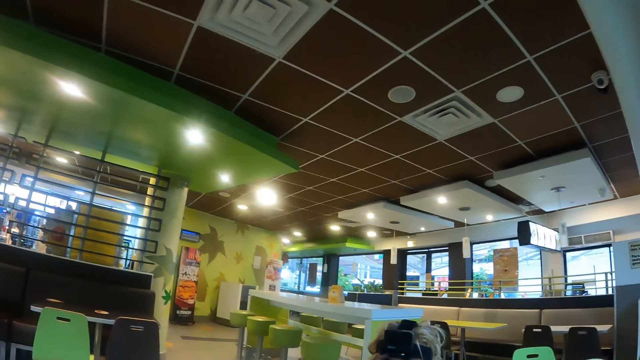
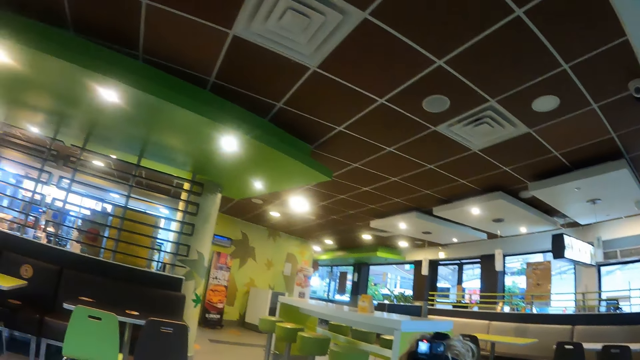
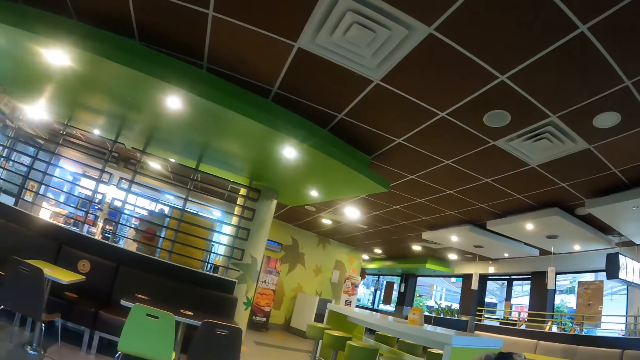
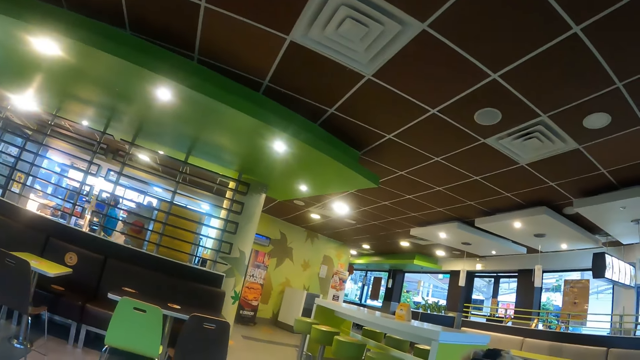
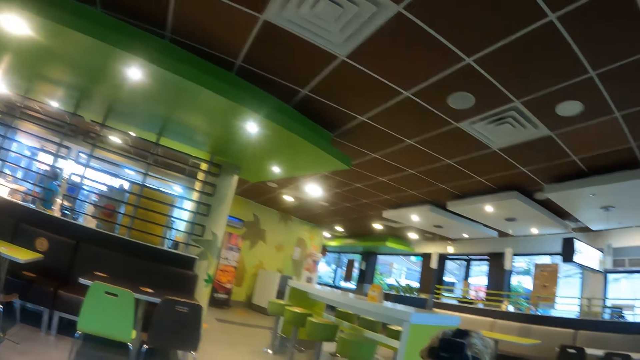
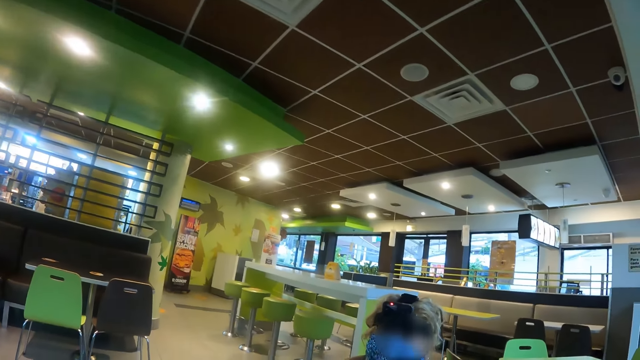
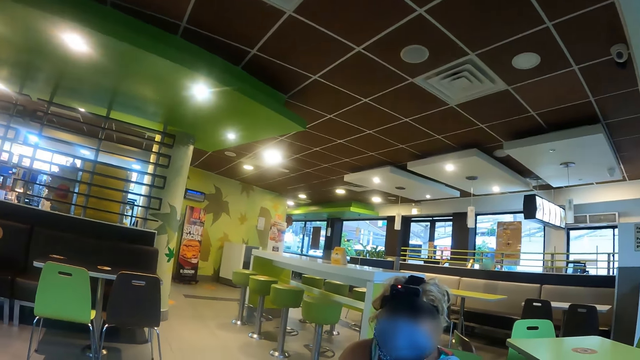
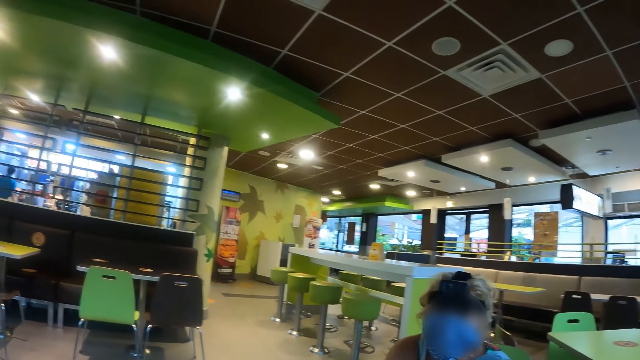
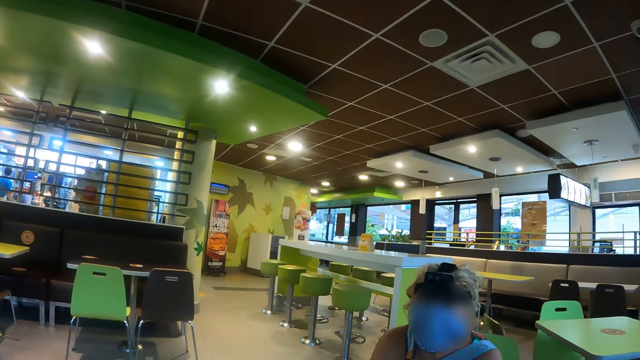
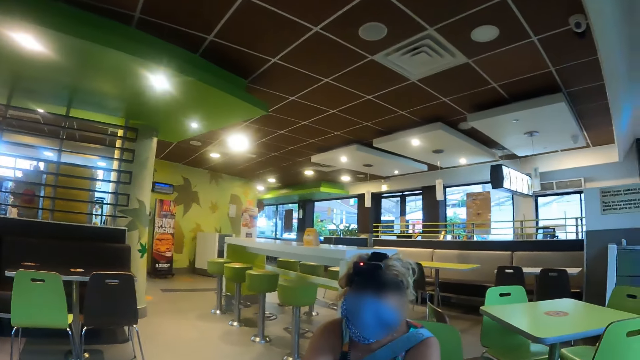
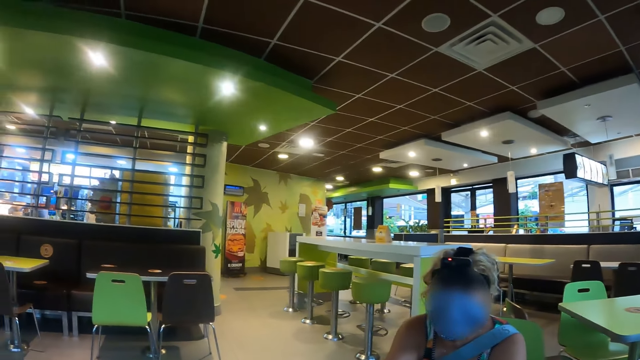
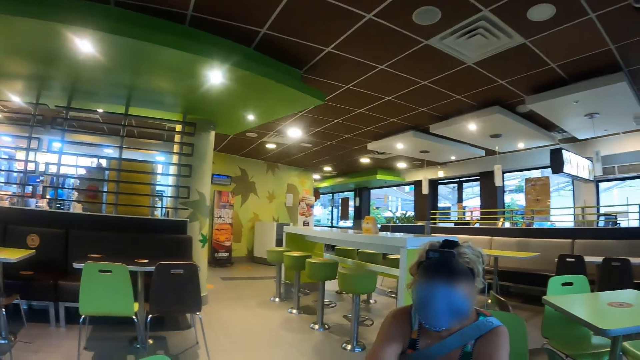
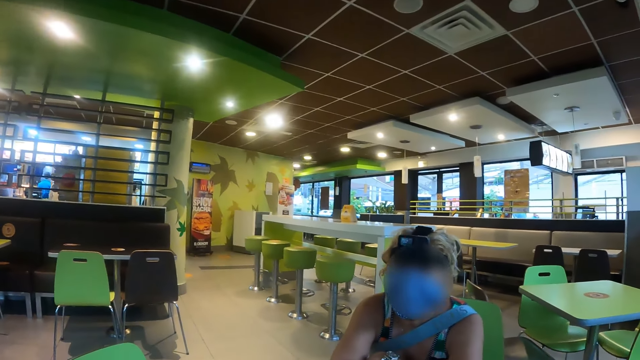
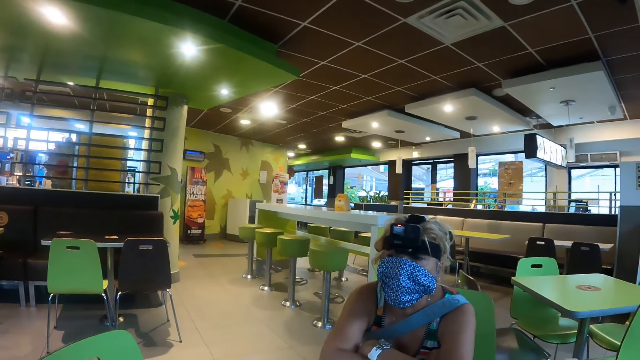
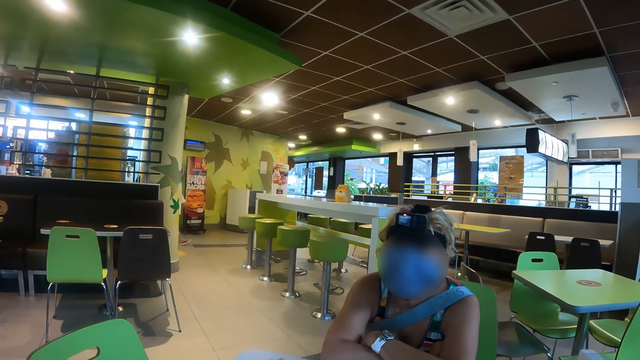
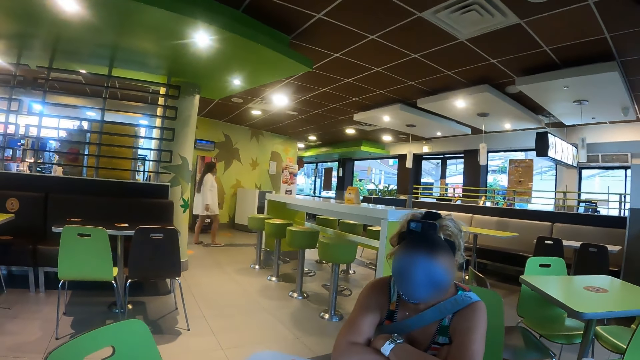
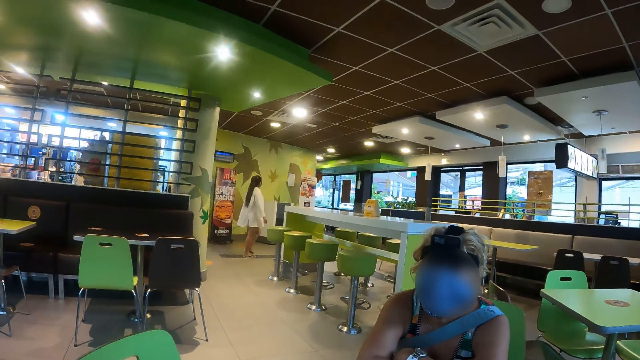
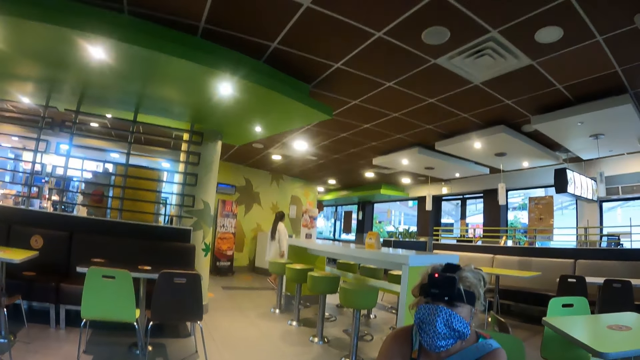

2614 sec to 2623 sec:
The camera wearer looks around the hotel. They converse with a woman.

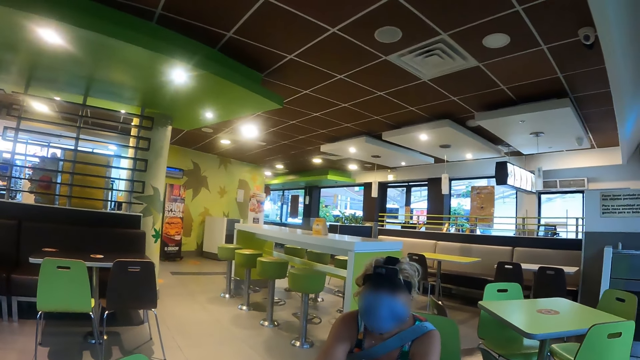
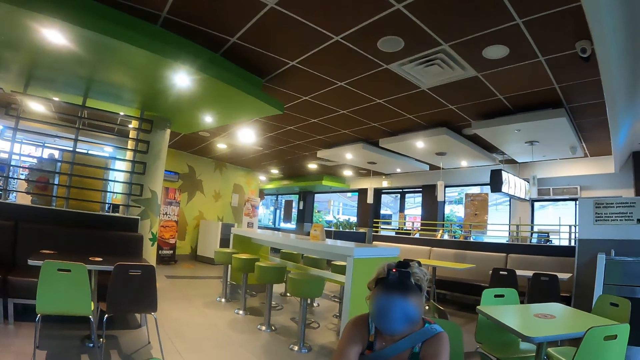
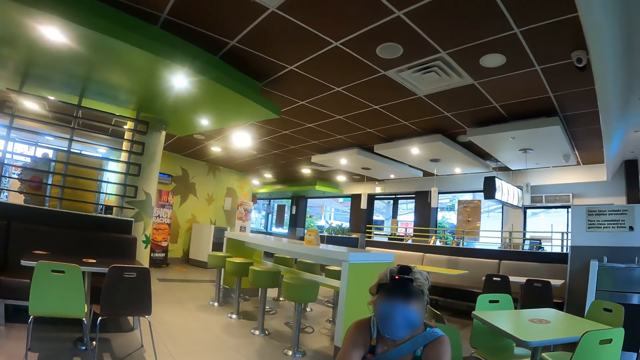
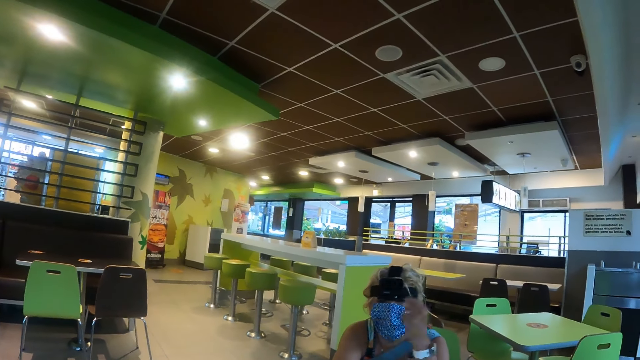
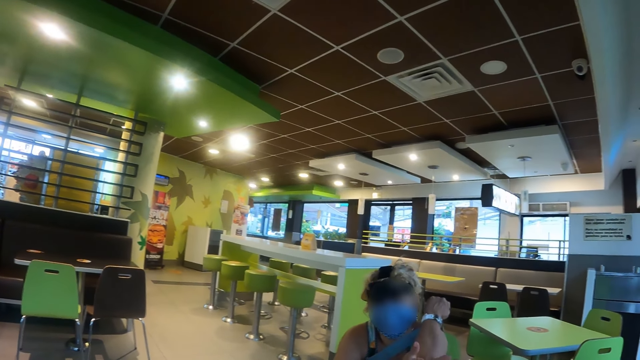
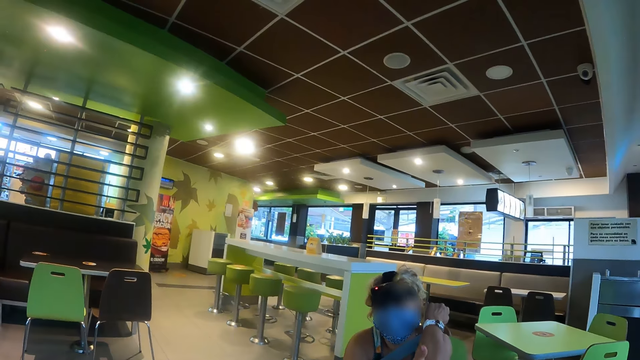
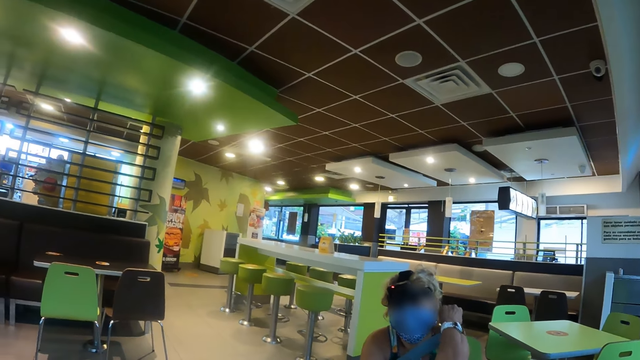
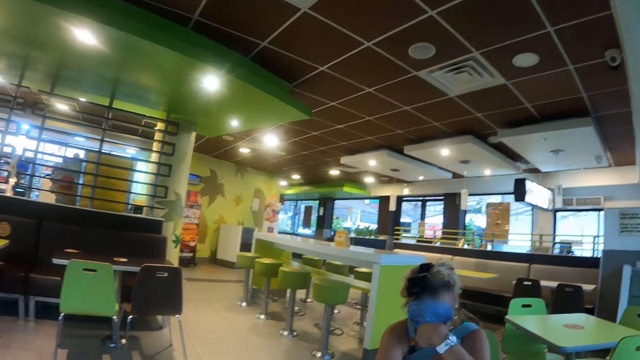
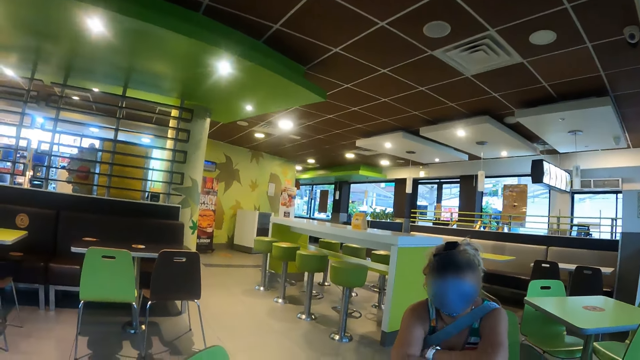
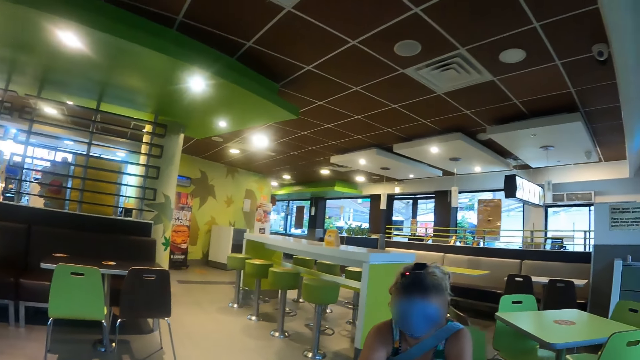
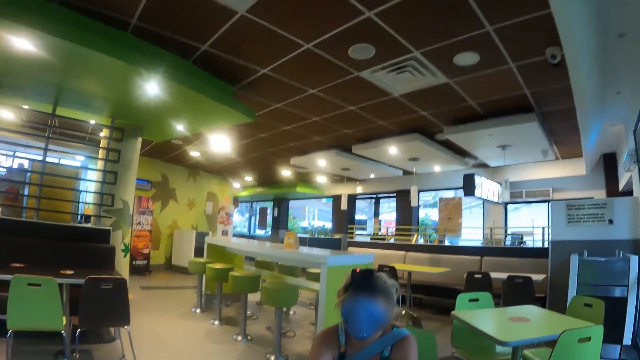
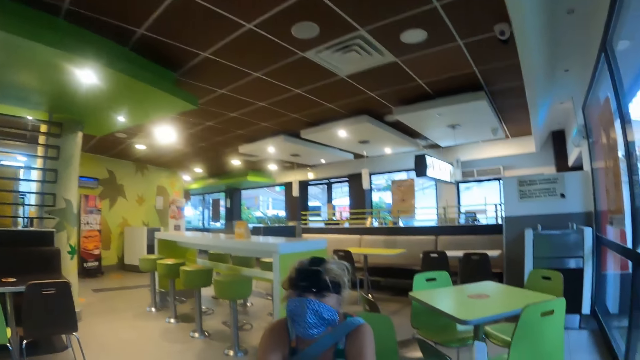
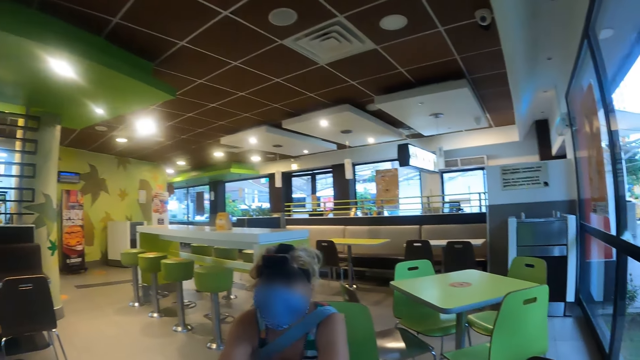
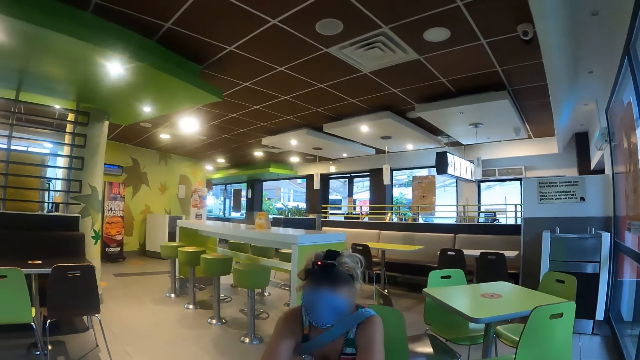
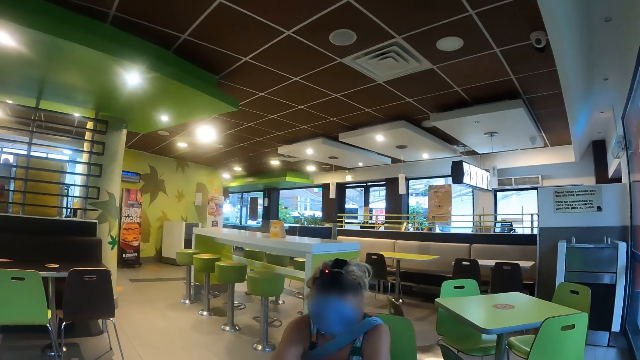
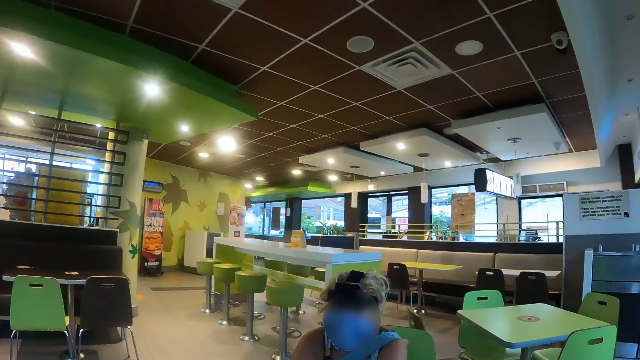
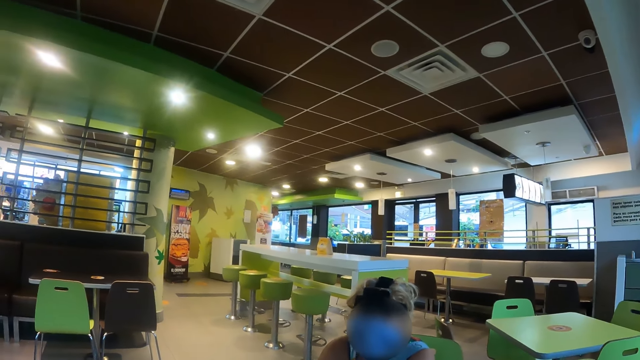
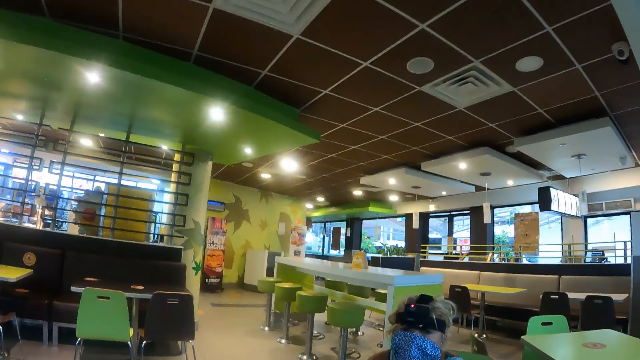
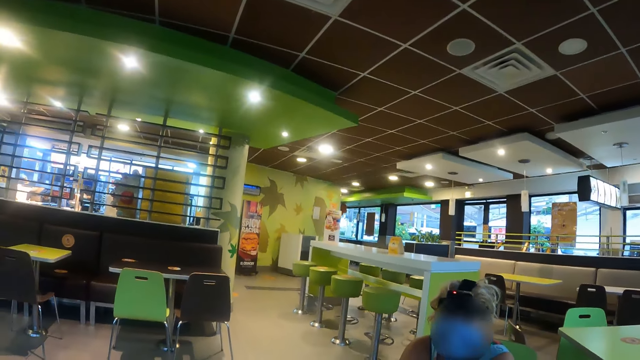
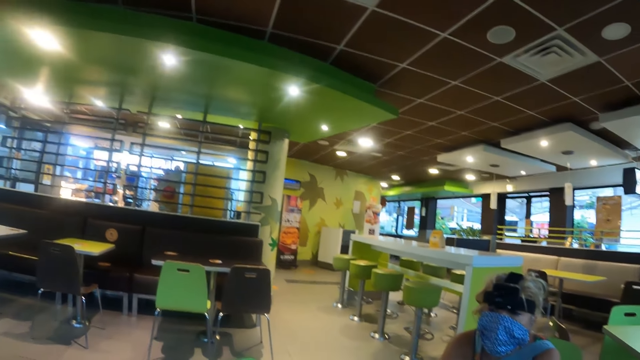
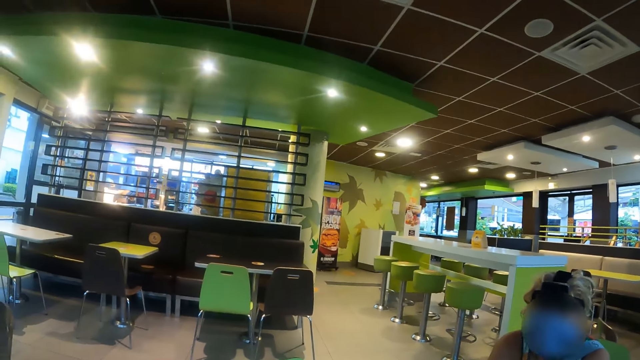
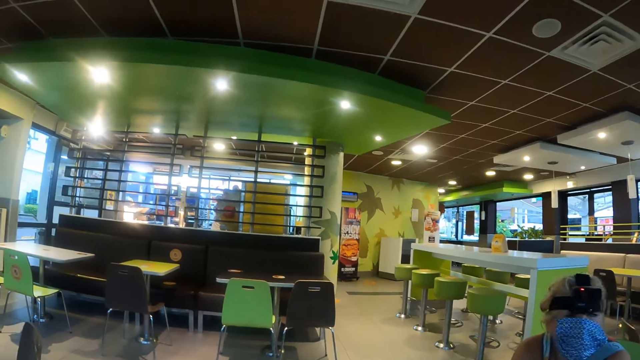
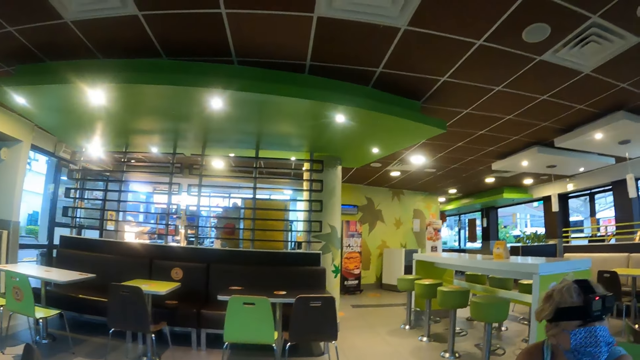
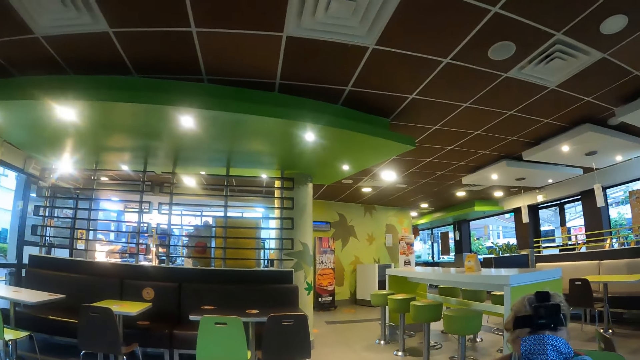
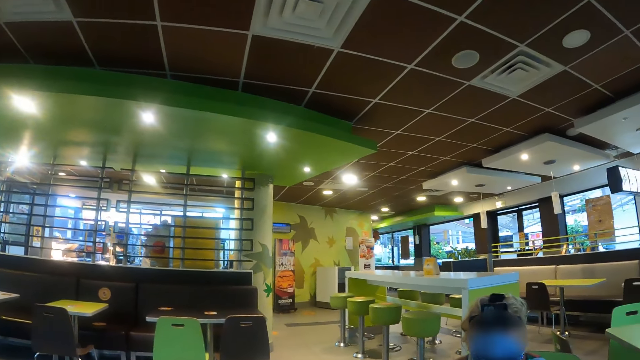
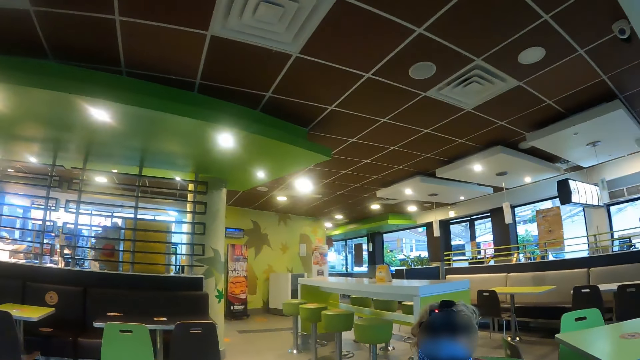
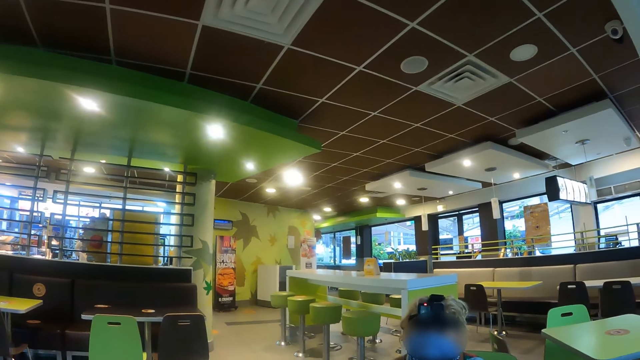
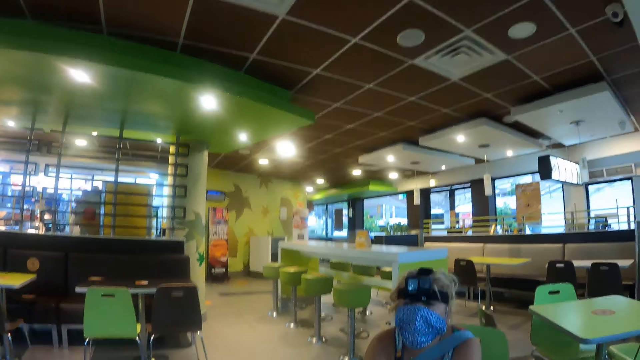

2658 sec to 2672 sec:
A lady scratches her hand. The camera wearer looks around the restaurant.
